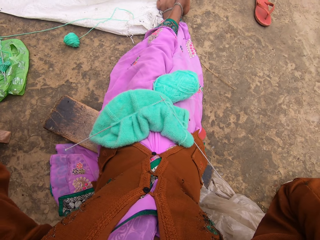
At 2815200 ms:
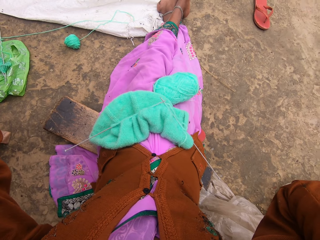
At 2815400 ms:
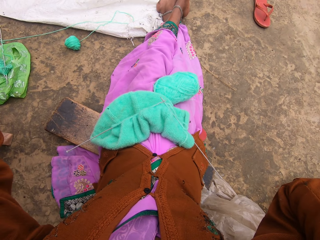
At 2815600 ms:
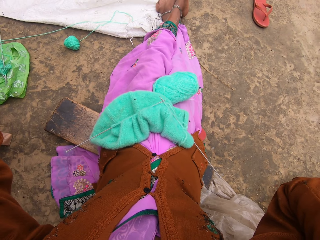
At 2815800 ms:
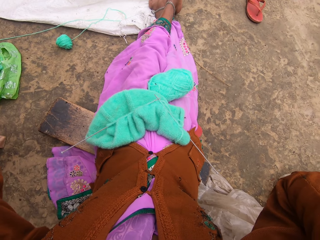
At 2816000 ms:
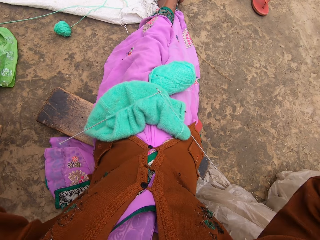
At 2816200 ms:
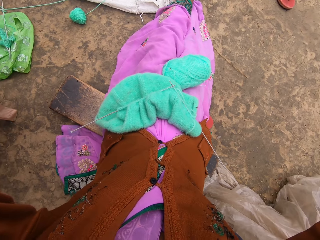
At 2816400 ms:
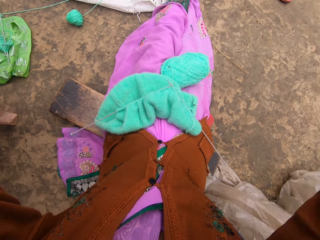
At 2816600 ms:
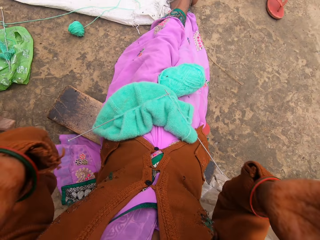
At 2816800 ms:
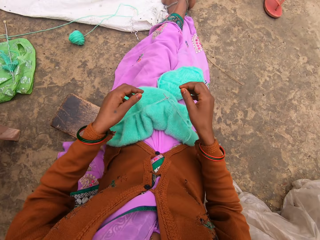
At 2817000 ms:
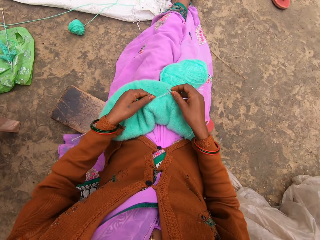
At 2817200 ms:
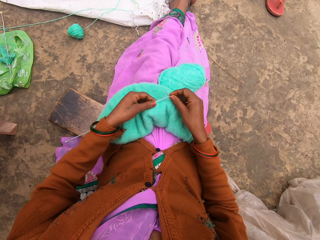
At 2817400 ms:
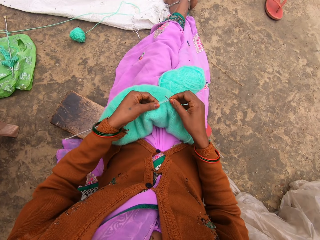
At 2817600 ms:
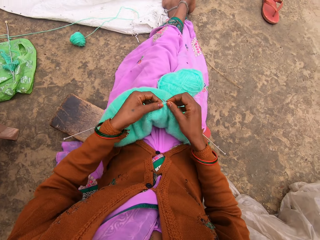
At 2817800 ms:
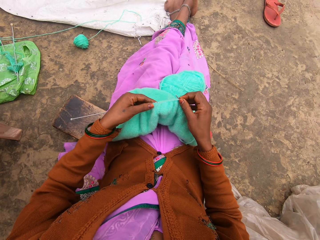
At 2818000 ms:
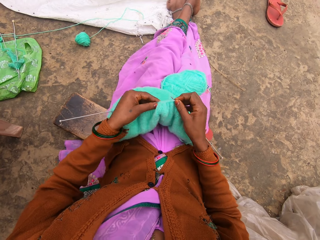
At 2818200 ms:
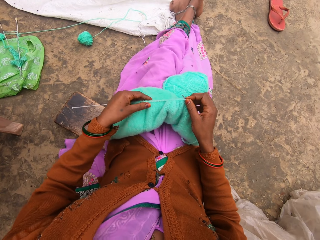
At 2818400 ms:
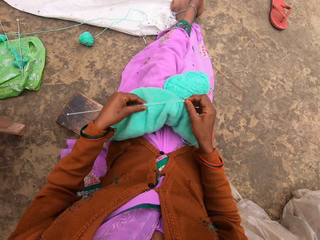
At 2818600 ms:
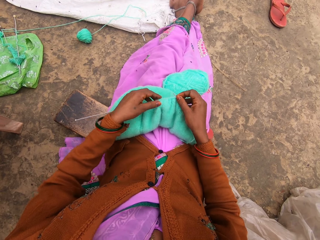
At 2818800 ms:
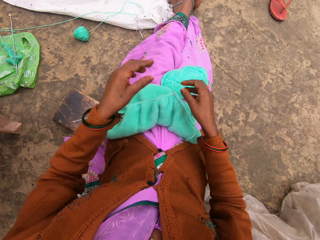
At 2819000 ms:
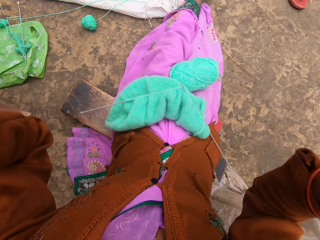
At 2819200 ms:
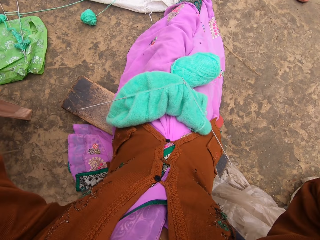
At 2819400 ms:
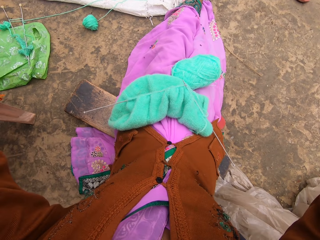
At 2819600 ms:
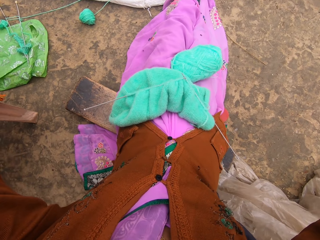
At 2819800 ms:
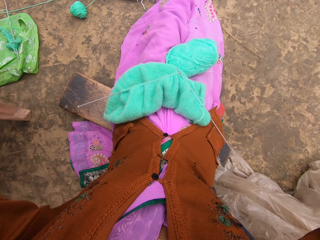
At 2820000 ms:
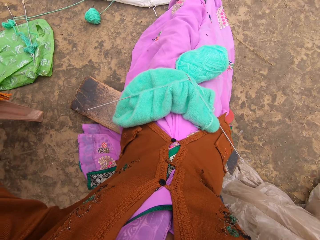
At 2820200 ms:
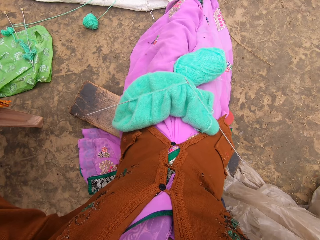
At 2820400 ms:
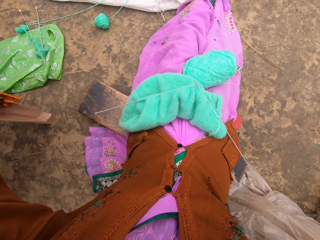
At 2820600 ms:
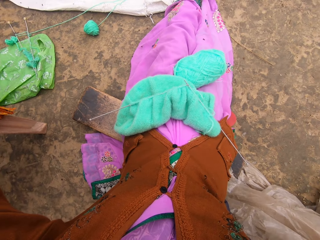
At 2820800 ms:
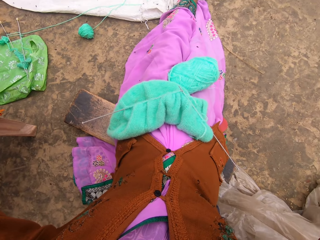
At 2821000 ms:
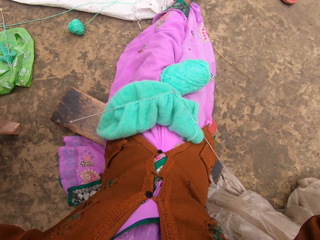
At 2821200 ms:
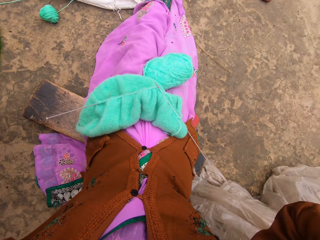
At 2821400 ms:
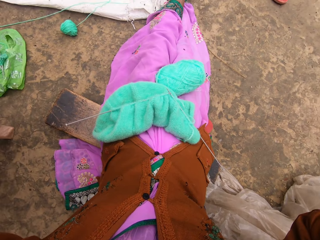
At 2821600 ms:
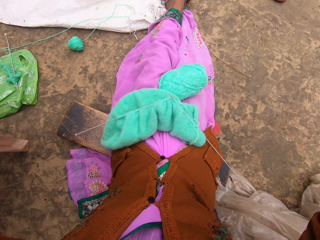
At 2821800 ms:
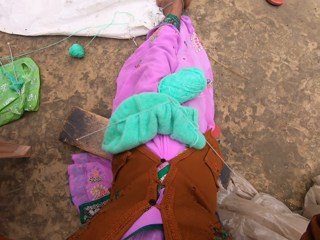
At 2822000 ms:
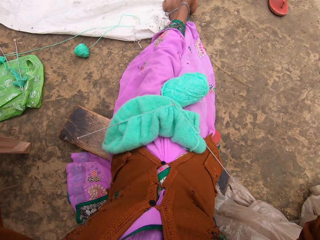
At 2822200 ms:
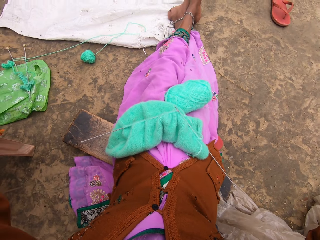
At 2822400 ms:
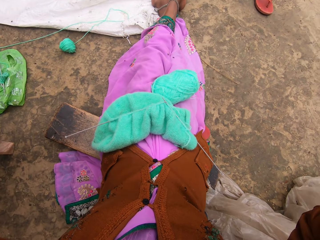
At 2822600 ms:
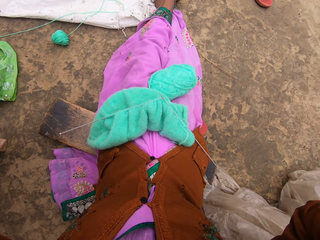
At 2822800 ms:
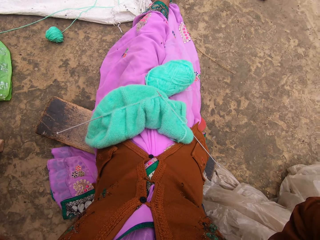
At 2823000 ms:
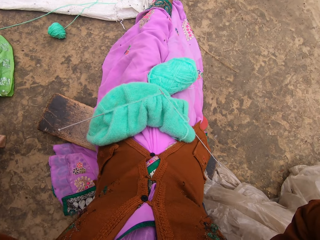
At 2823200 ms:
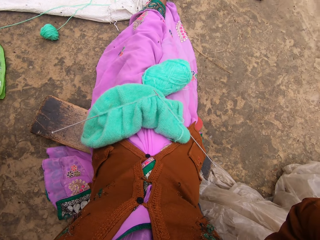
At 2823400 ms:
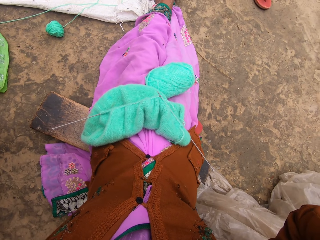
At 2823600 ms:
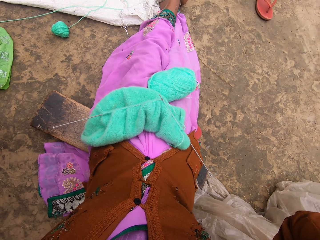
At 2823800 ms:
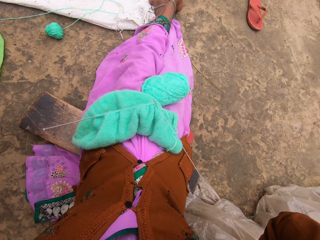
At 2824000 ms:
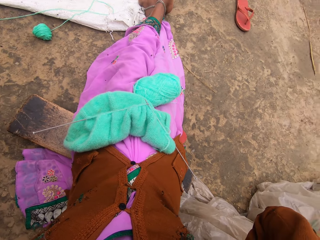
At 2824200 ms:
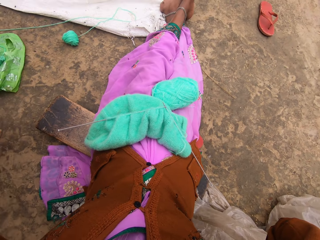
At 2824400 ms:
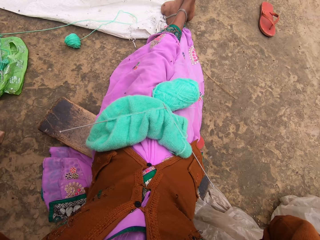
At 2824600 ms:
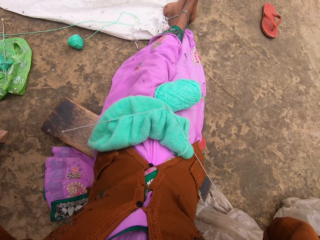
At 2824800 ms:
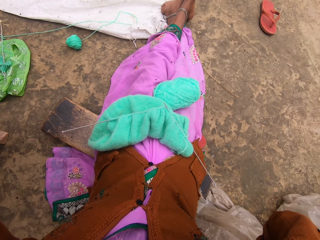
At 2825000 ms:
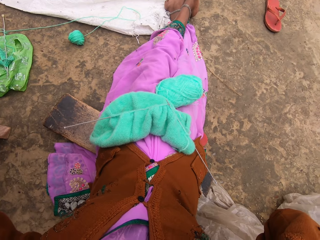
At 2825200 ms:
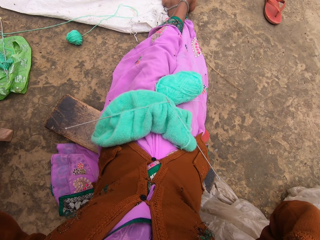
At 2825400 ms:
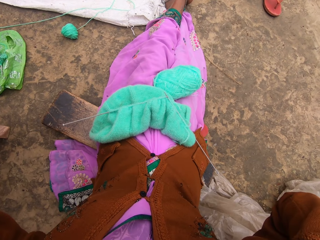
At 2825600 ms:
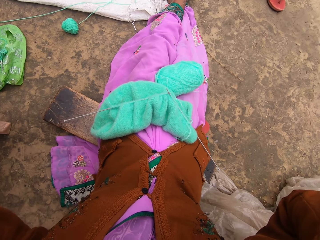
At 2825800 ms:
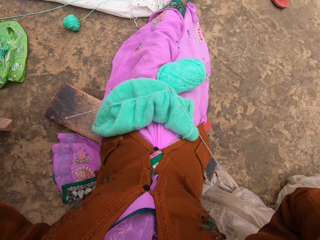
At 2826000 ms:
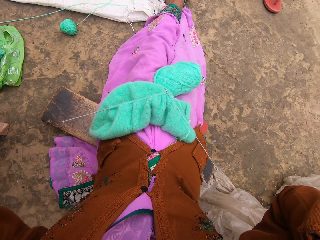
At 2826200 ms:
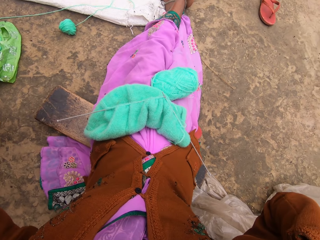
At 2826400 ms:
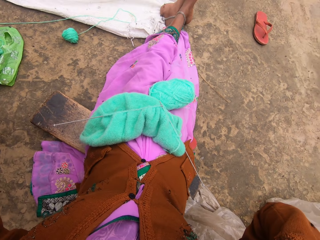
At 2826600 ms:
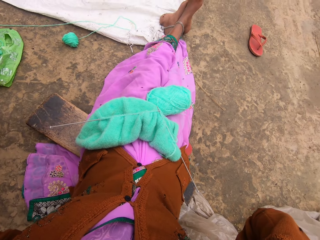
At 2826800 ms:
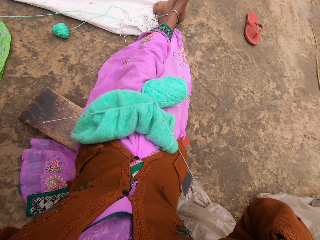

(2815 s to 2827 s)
The camera wearer touches the woolen sweater. They adjust the camera.

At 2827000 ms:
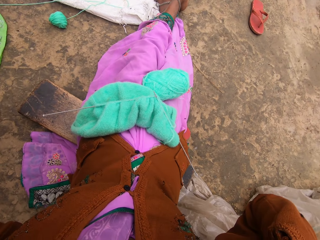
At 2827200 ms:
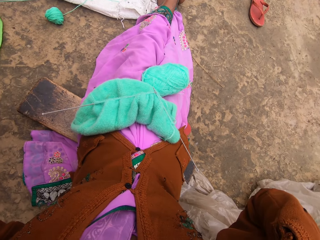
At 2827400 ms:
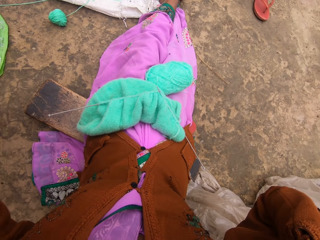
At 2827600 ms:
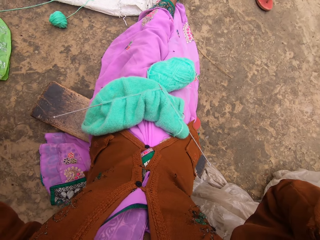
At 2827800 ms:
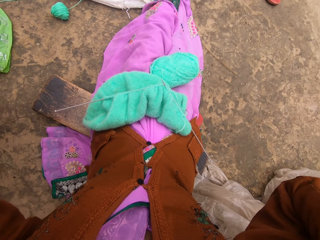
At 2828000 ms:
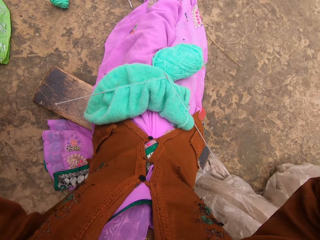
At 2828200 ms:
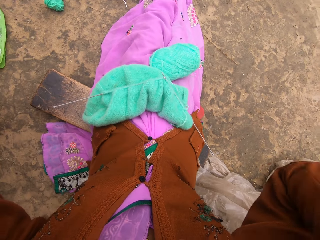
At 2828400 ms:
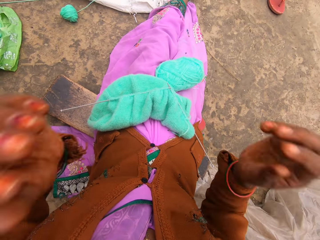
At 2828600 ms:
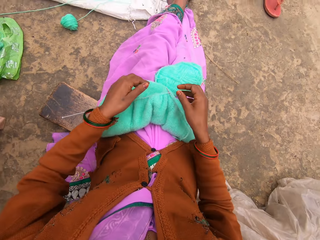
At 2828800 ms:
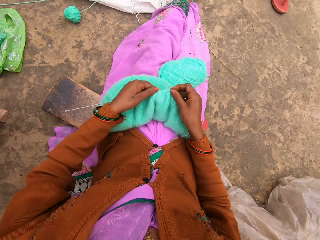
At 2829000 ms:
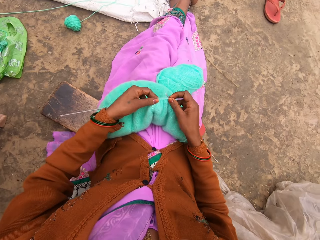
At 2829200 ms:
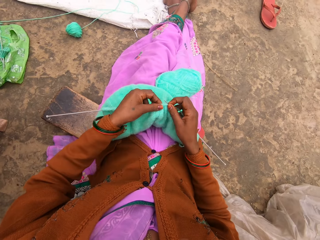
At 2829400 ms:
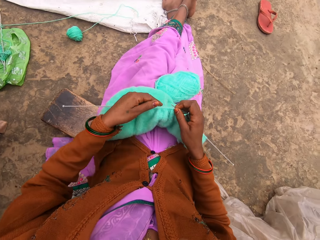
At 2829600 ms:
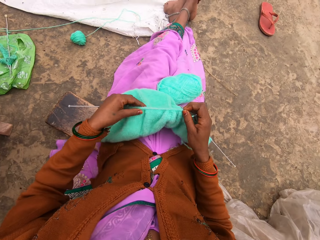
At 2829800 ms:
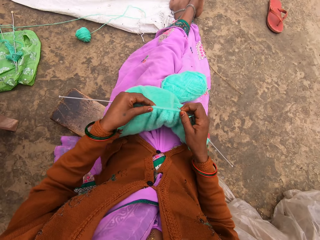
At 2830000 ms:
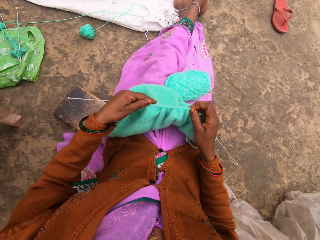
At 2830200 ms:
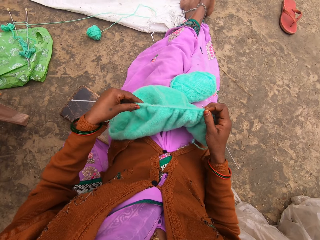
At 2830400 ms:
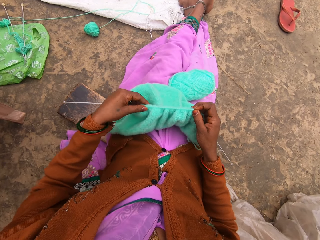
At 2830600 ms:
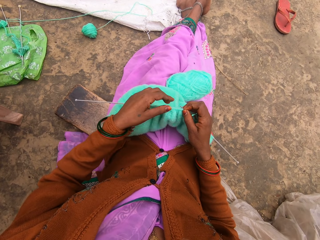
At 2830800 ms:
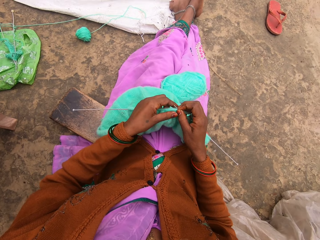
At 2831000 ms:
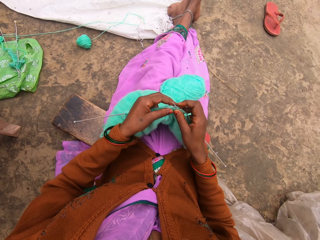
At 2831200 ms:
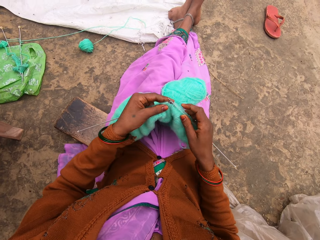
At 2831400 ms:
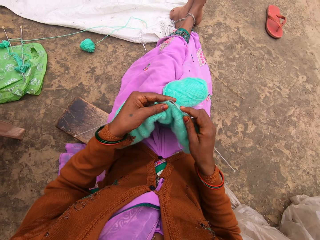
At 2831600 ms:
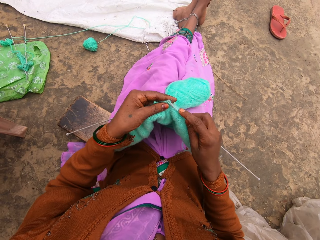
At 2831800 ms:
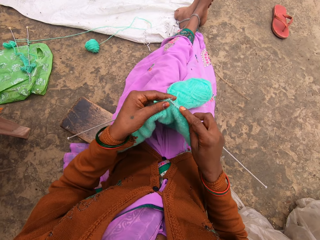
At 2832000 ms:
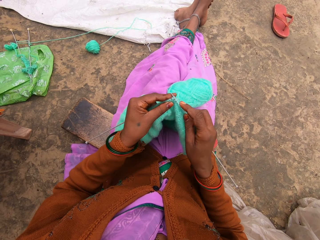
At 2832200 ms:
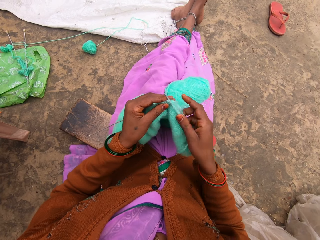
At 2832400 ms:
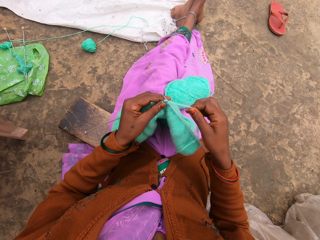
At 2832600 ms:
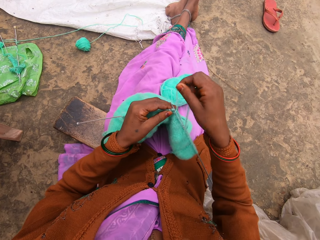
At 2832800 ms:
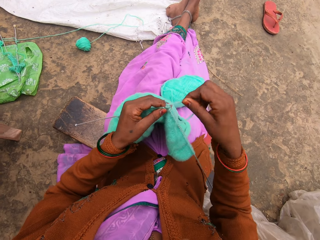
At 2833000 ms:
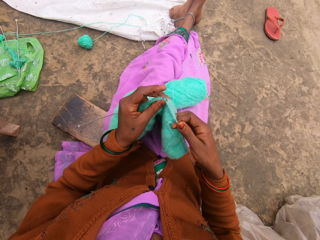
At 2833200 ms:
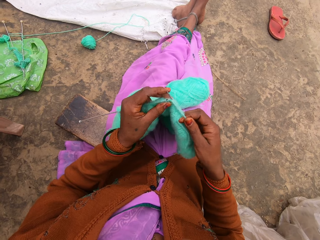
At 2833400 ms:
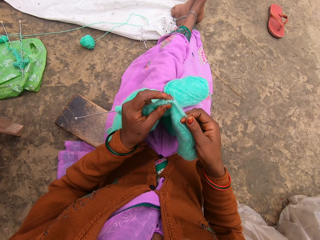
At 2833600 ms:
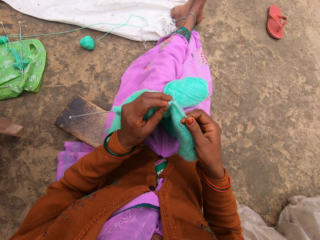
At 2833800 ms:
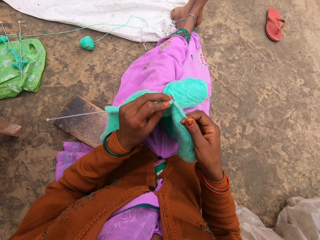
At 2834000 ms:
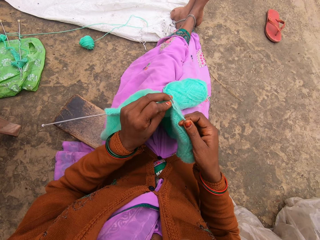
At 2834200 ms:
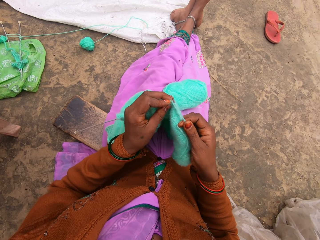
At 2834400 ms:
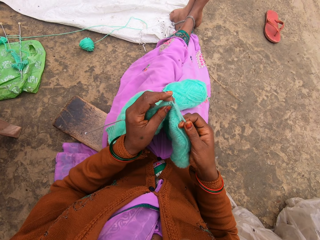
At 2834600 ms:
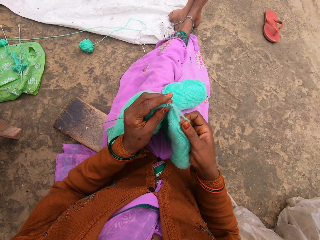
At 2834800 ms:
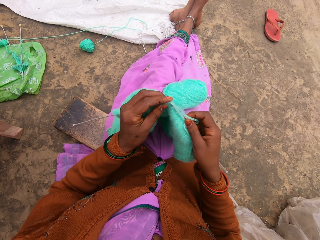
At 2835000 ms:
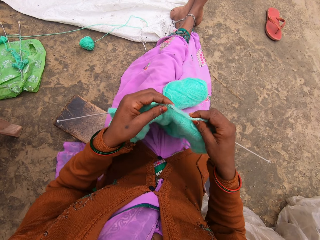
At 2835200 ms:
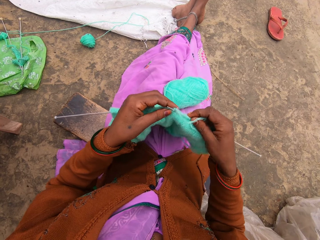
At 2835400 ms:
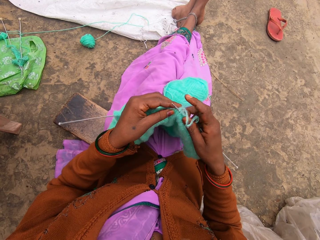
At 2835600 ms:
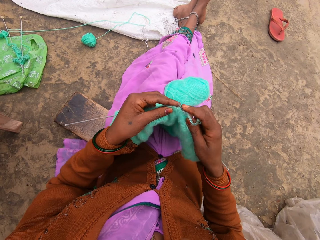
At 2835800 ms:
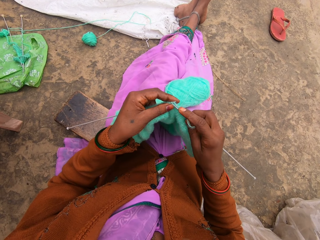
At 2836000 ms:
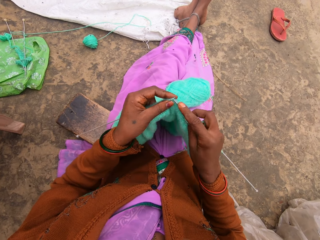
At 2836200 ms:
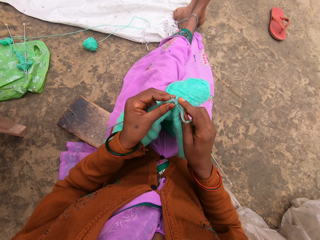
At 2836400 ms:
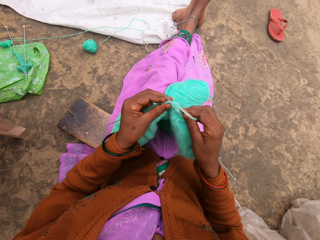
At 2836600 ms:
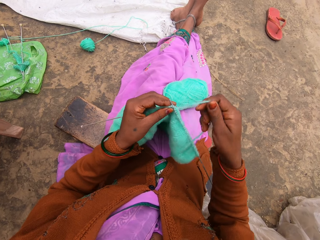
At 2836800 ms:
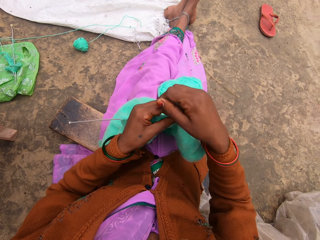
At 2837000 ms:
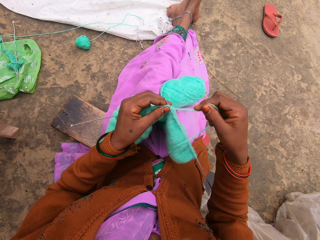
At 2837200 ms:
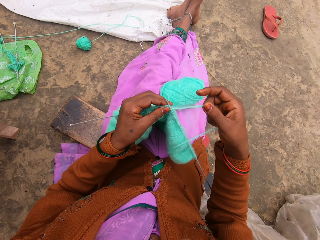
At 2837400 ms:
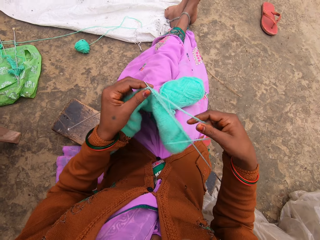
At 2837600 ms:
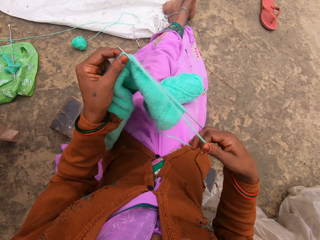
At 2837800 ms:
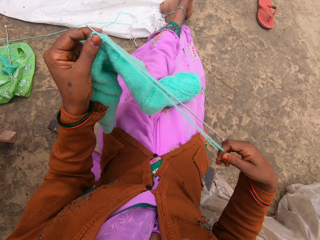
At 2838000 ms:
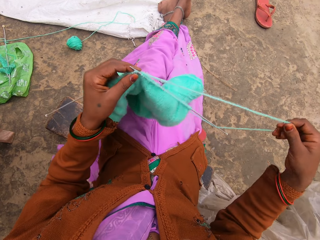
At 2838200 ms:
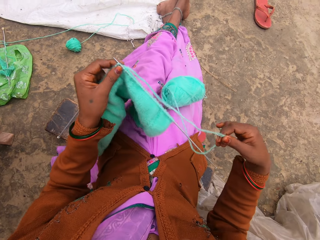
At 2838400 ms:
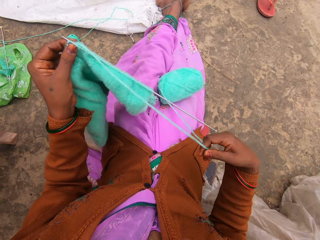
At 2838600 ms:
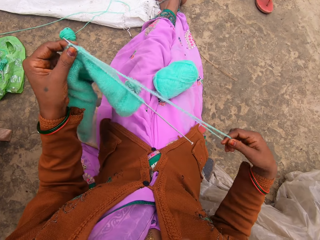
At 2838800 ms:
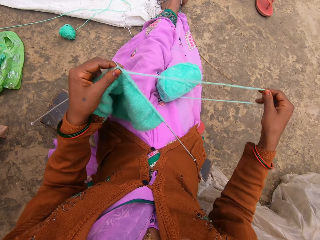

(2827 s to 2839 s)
The camera wearer knits.
